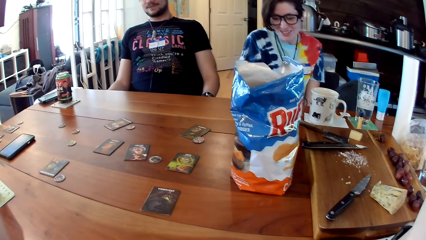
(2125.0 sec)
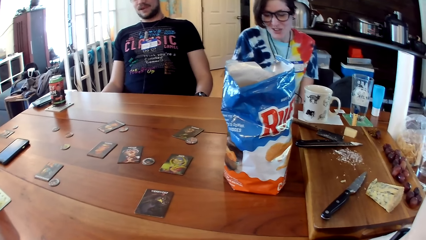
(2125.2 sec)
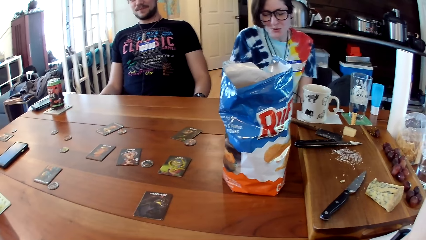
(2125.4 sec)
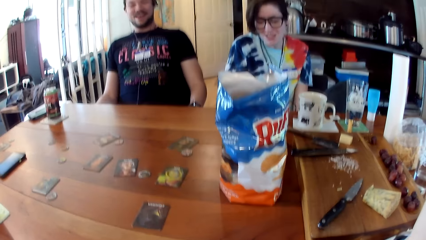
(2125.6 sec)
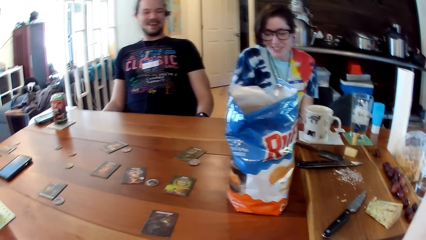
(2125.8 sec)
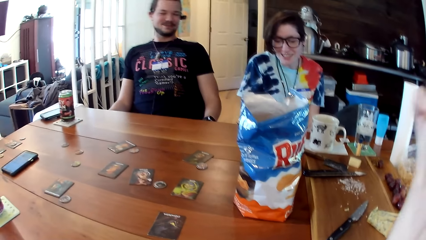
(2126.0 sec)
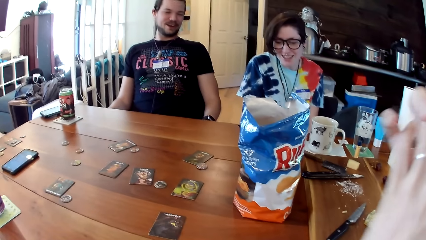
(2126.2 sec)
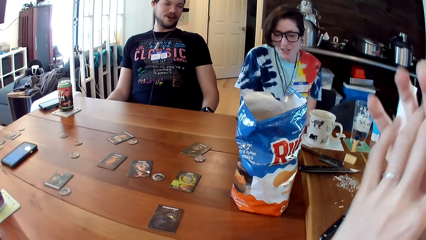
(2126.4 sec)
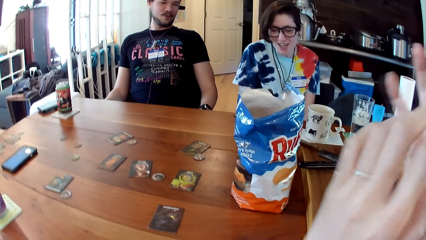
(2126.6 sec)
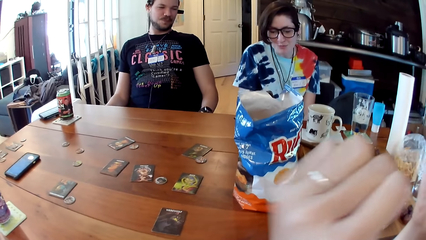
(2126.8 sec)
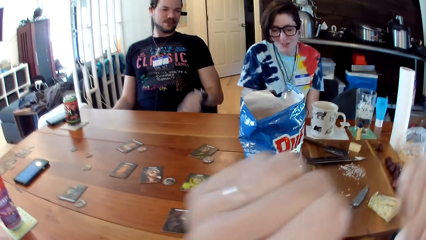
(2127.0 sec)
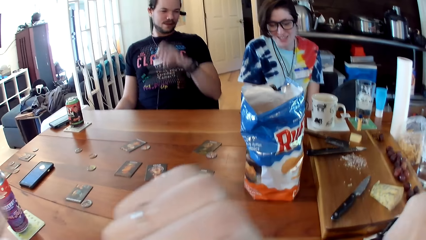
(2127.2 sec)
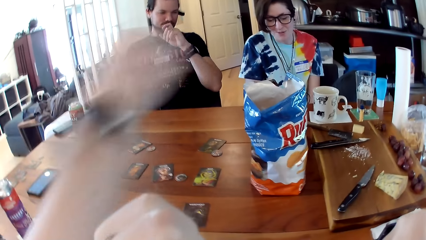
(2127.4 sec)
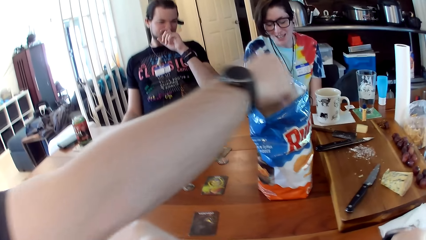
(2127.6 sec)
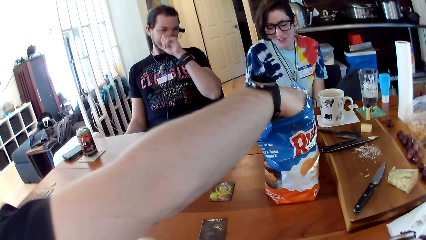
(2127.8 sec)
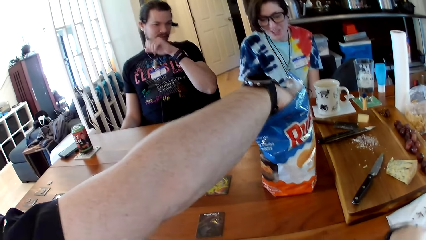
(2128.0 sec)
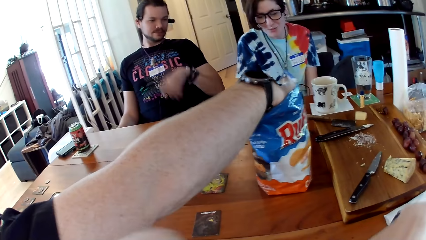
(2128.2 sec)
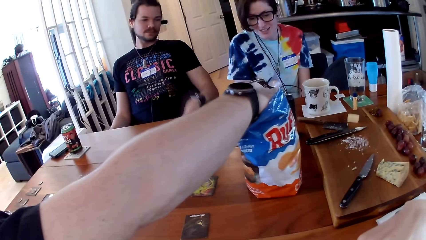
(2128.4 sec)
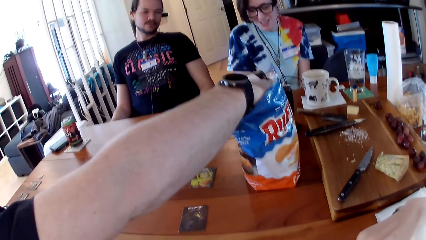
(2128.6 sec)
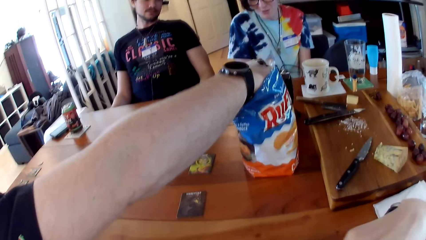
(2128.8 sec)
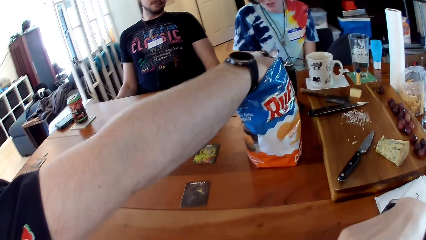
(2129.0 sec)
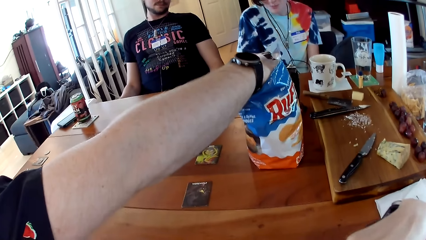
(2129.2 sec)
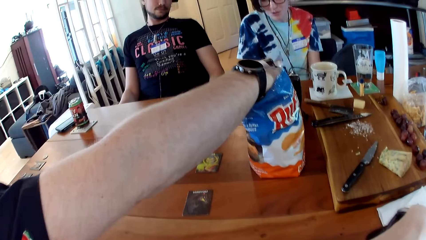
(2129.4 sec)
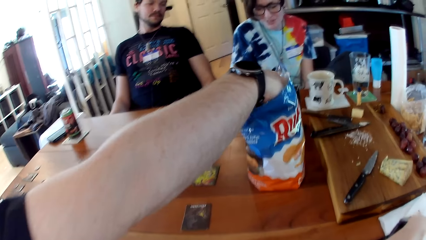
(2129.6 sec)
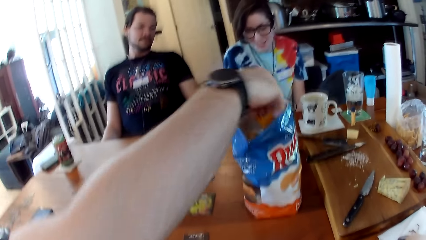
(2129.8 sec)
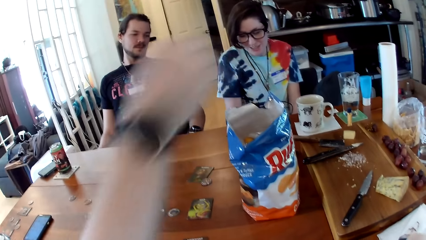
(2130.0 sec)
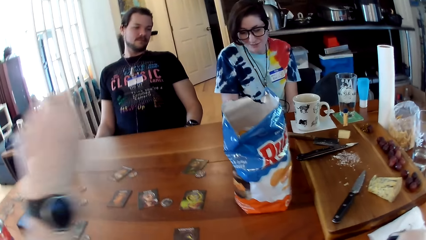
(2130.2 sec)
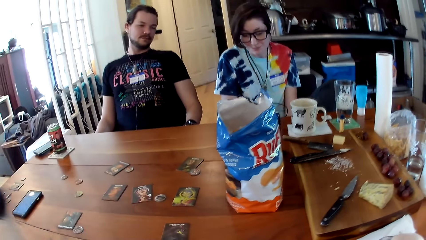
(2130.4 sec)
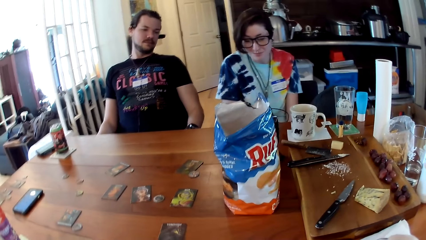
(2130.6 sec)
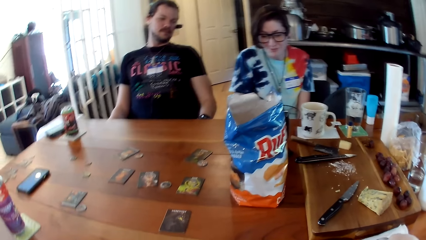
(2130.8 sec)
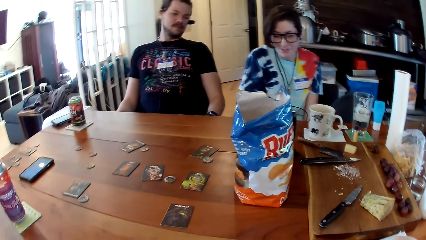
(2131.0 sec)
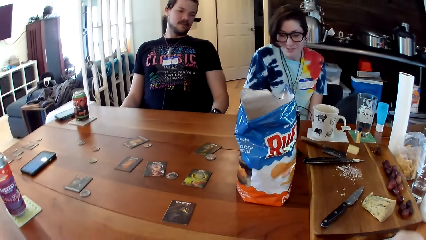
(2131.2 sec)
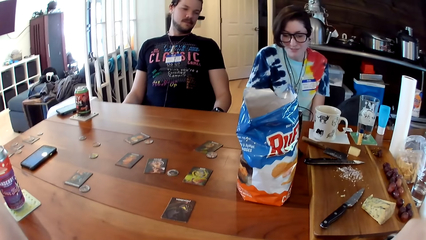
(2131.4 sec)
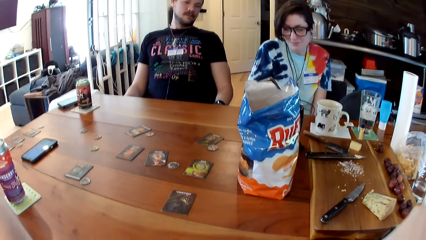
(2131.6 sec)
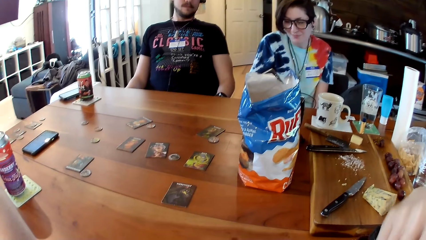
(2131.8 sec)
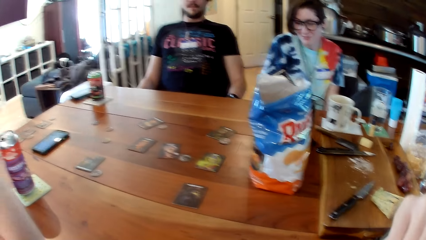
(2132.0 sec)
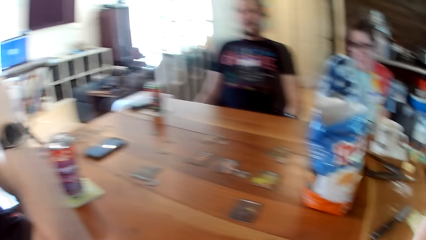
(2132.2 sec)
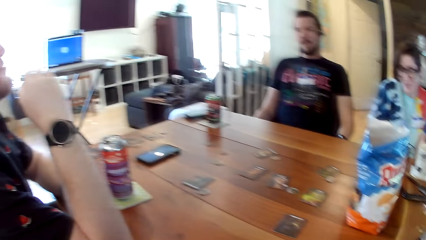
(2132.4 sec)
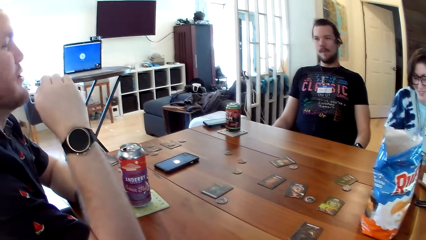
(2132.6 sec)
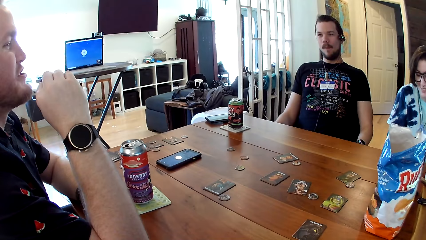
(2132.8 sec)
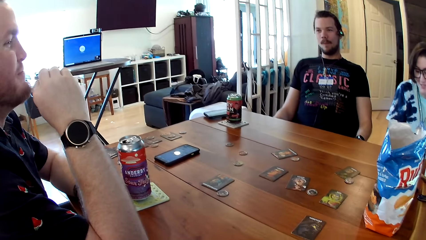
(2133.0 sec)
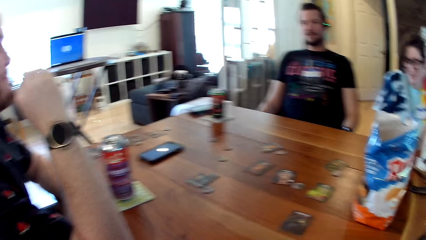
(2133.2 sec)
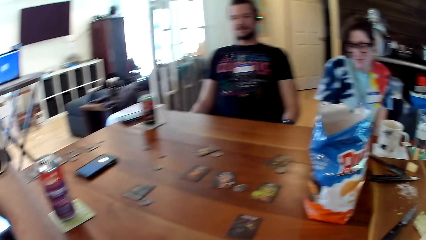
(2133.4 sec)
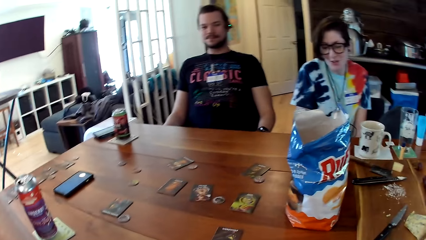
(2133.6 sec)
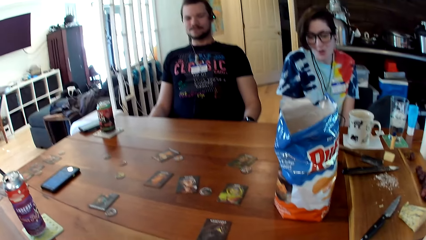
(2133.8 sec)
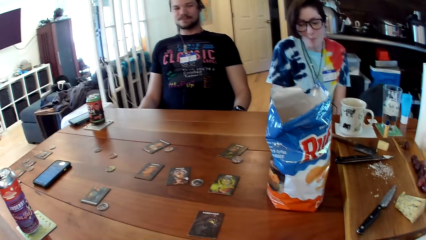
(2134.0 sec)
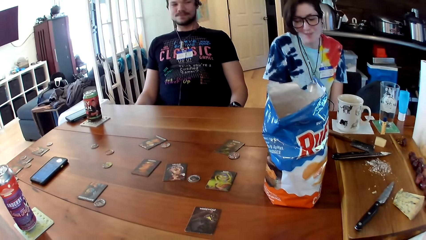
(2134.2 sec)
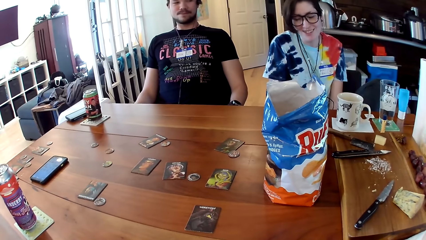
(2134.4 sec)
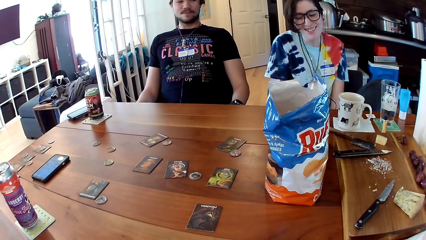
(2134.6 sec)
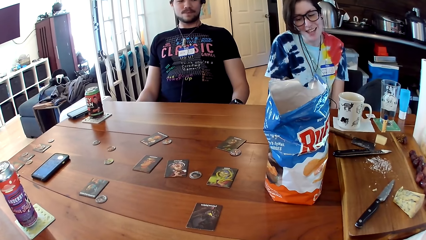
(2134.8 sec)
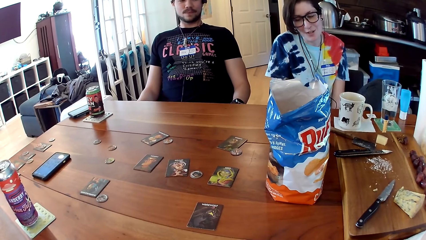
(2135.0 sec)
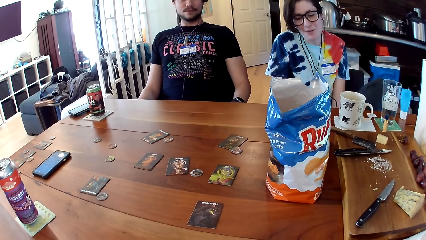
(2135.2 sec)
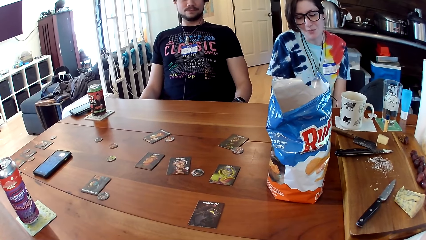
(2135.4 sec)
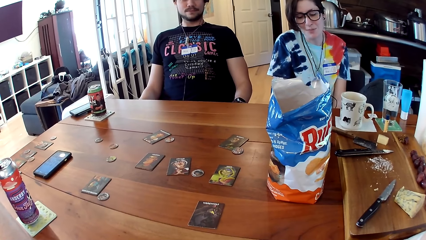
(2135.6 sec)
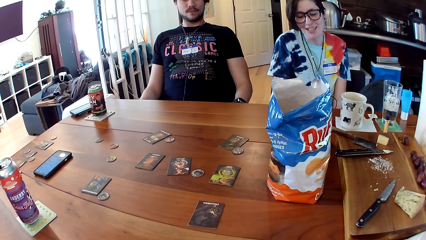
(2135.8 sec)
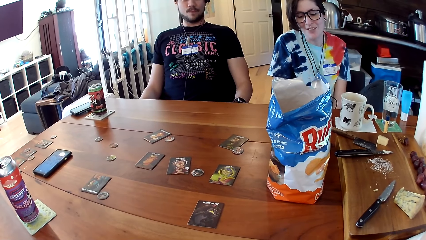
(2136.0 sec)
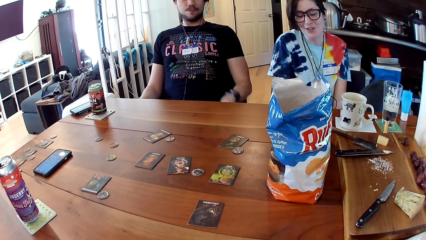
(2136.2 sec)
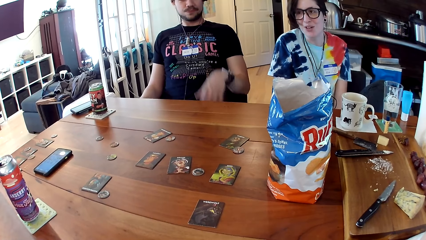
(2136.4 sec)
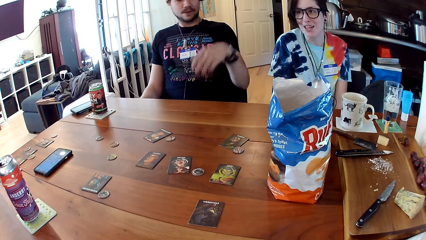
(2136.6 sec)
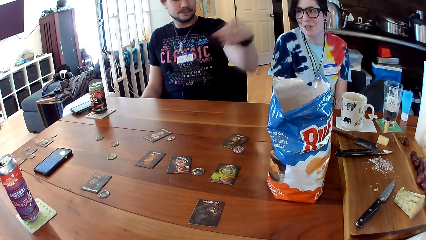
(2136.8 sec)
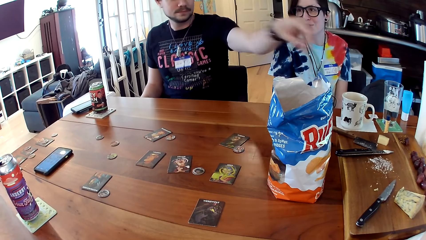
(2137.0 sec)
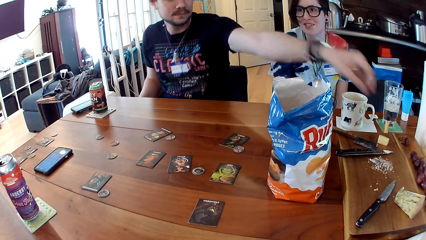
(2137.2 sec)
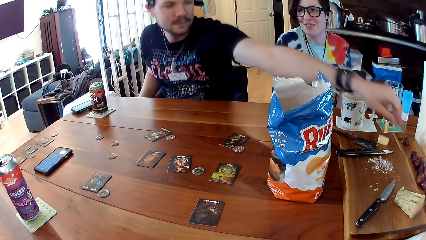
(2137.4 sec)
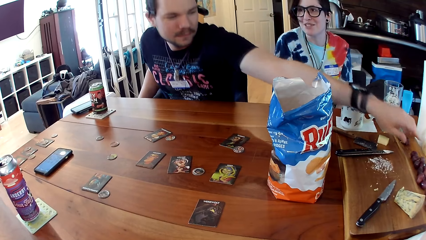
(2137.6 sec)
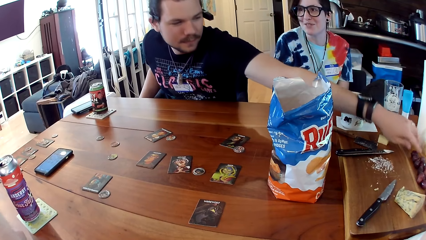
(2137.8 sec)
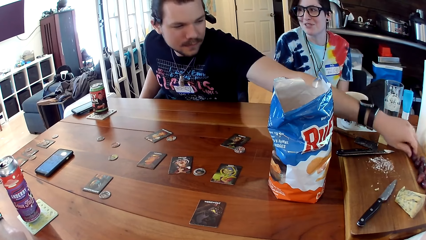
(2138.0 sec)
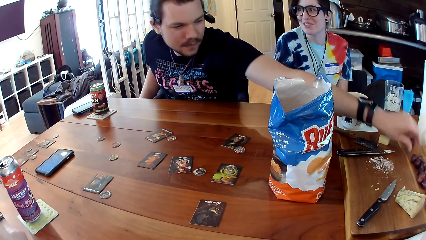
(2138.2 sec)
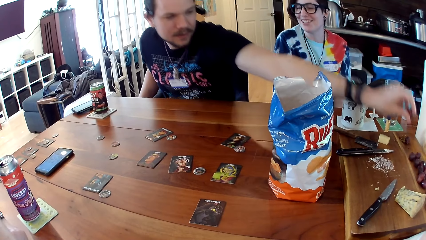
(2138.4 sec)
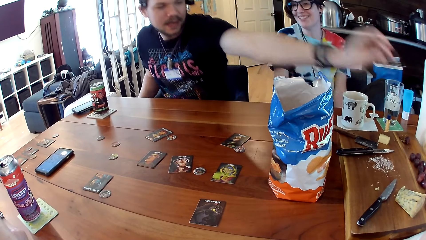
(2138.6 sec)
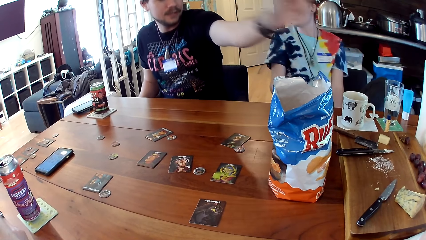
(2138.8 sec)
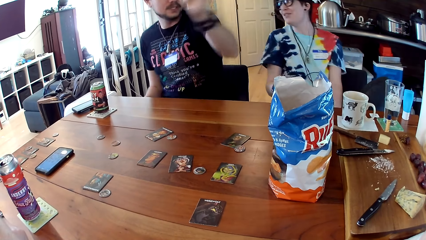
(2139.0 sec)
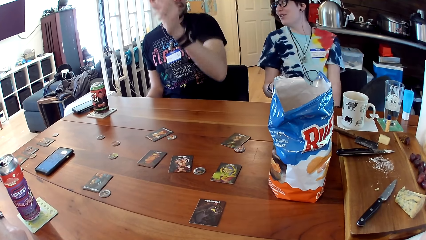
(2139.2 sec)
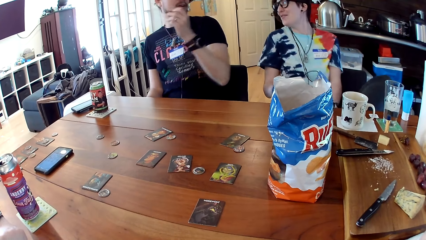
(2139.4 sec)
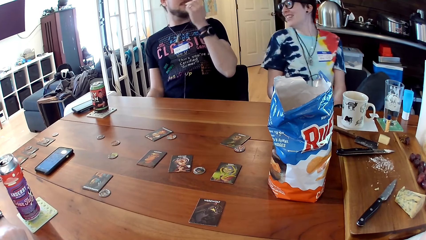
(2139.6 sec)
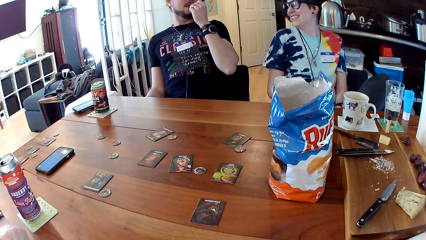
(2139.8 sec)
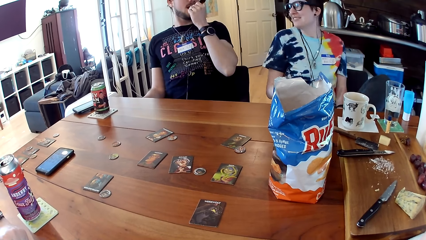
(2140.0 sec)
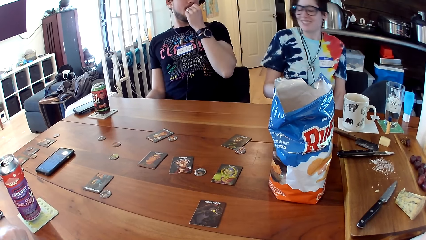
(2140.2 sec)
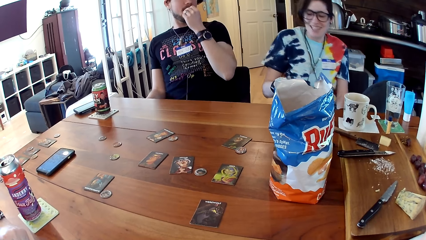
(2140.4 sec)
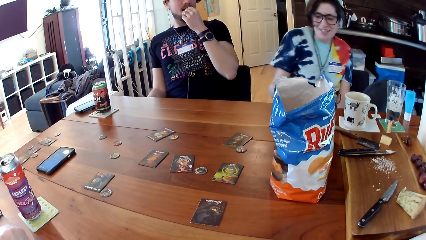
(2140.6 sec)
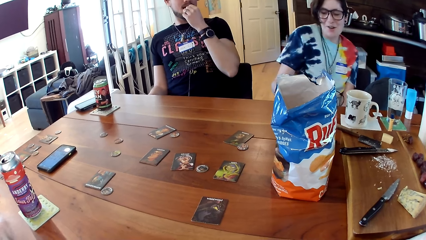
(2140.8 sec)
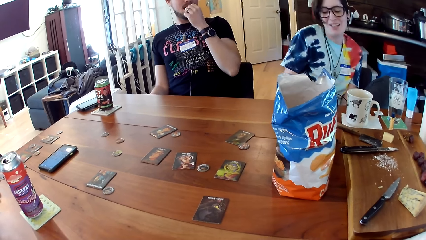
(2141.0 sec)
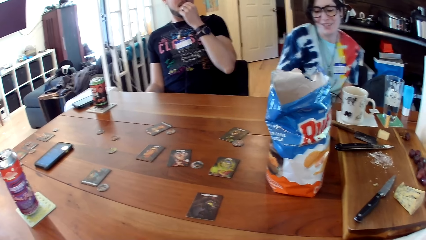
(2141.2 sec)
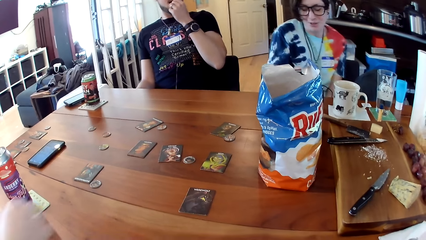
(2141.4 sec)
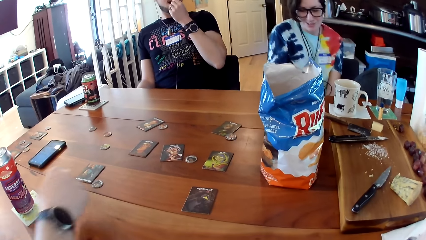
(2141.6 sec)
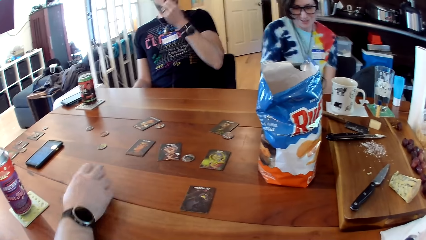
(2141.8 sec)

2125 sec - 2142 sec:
The camera wearer looks around. A person collects a snack. Another person eats. A third person eats. A fourth person picks up a fruit.
